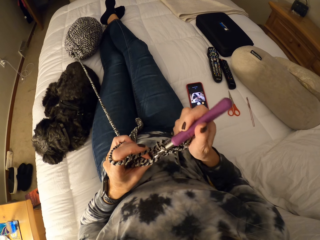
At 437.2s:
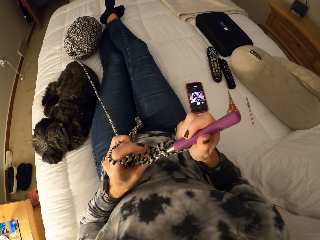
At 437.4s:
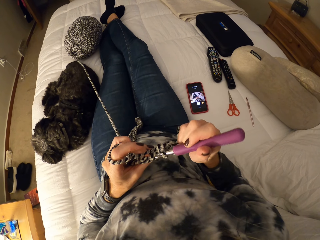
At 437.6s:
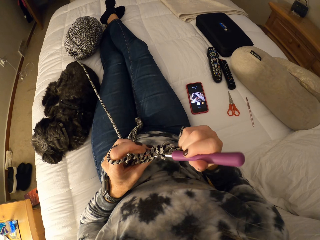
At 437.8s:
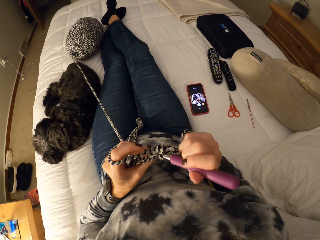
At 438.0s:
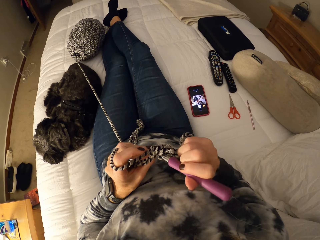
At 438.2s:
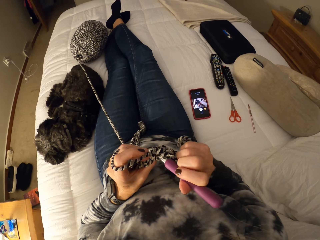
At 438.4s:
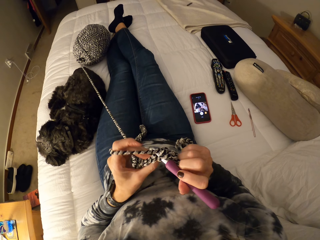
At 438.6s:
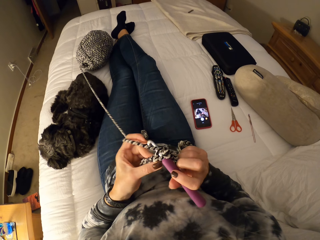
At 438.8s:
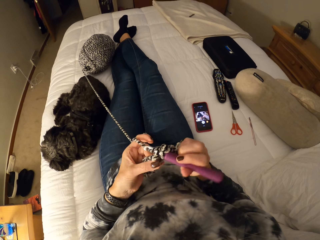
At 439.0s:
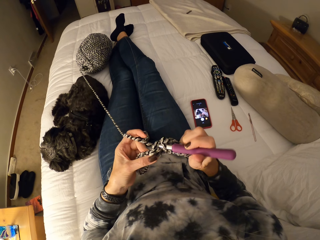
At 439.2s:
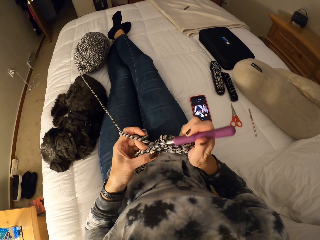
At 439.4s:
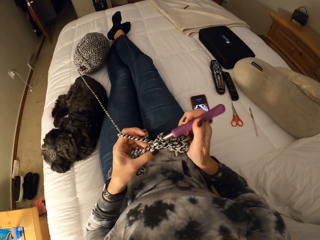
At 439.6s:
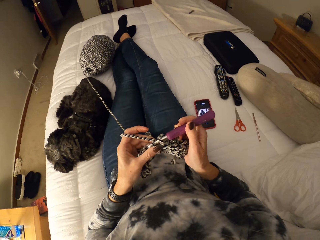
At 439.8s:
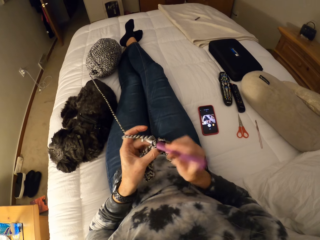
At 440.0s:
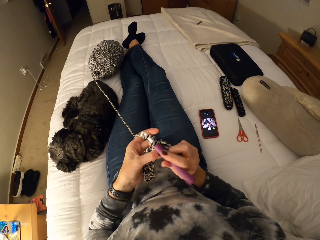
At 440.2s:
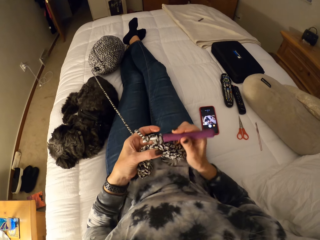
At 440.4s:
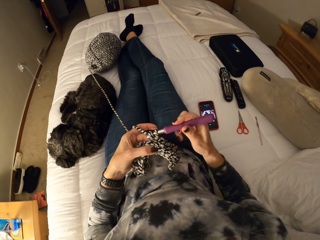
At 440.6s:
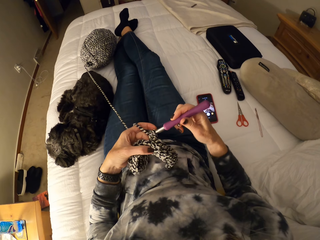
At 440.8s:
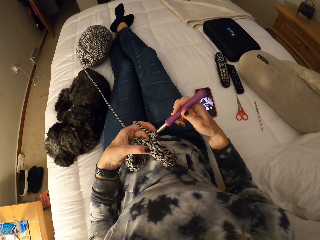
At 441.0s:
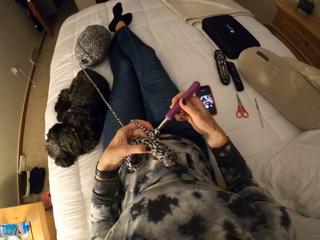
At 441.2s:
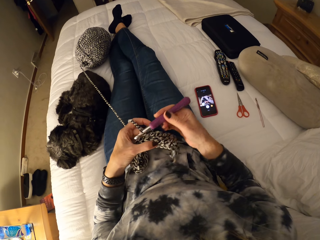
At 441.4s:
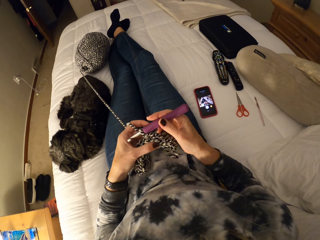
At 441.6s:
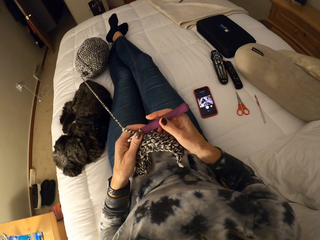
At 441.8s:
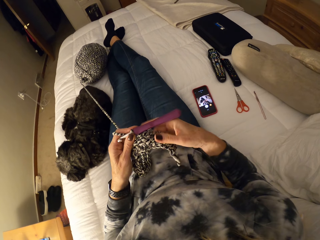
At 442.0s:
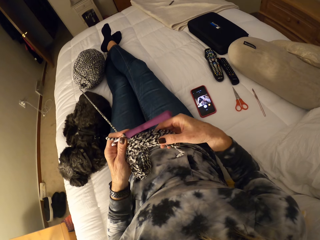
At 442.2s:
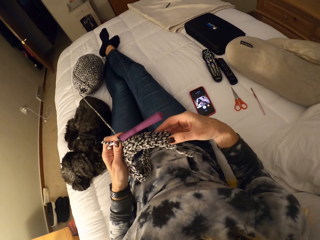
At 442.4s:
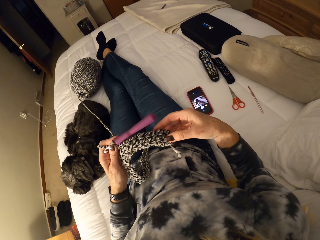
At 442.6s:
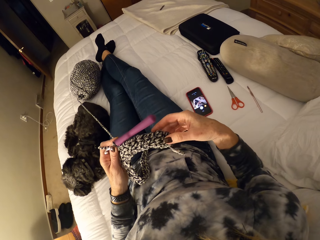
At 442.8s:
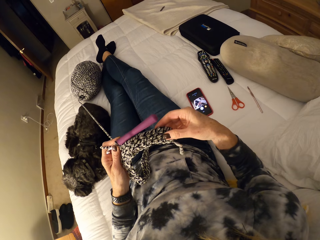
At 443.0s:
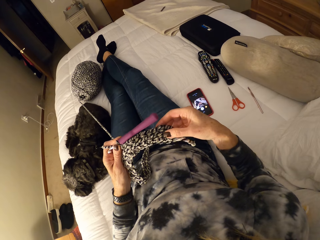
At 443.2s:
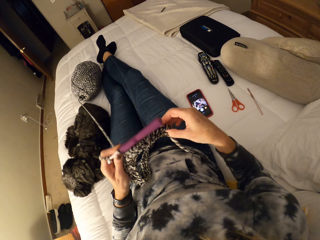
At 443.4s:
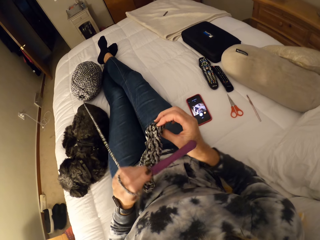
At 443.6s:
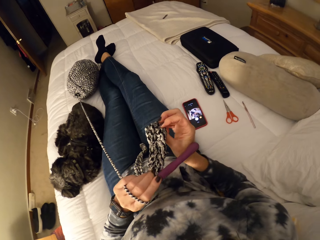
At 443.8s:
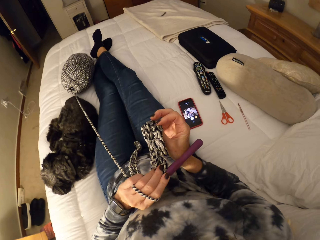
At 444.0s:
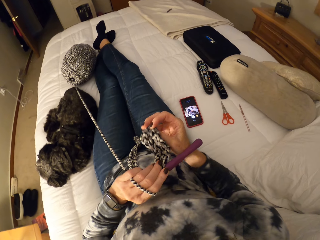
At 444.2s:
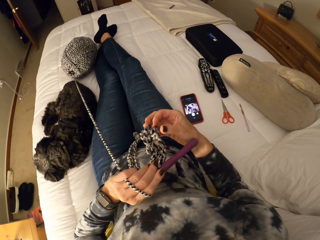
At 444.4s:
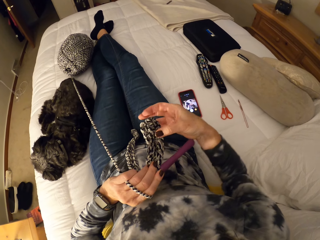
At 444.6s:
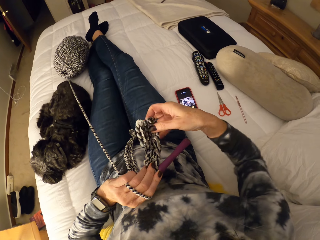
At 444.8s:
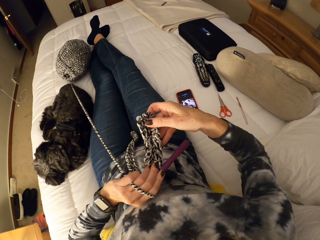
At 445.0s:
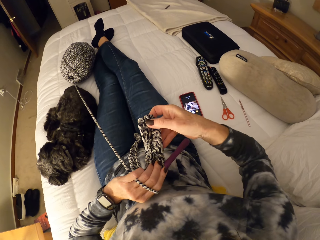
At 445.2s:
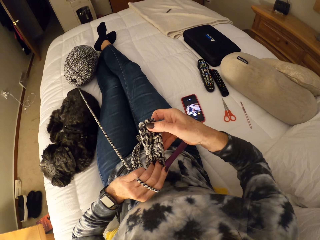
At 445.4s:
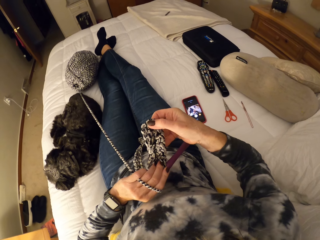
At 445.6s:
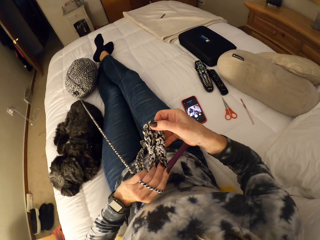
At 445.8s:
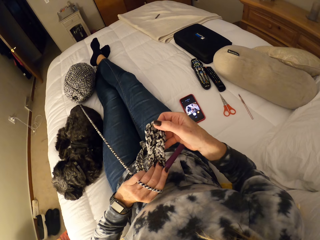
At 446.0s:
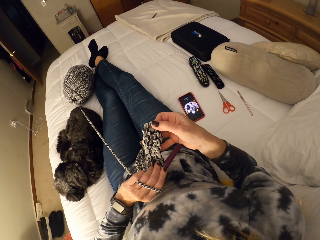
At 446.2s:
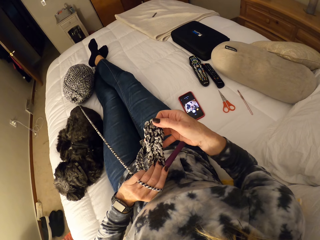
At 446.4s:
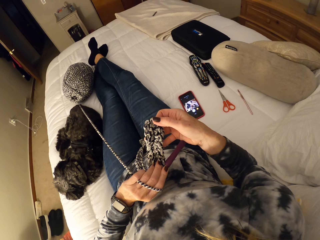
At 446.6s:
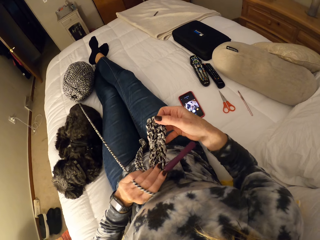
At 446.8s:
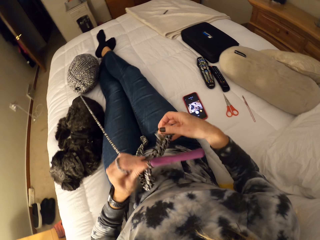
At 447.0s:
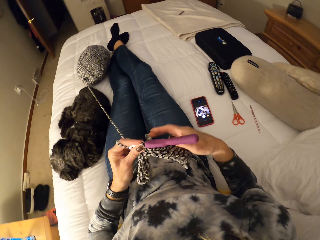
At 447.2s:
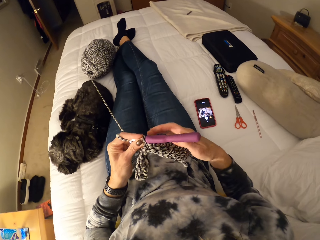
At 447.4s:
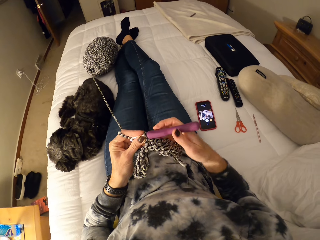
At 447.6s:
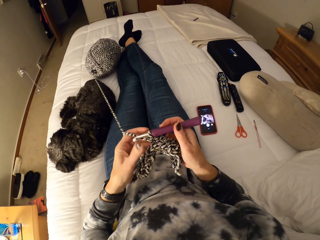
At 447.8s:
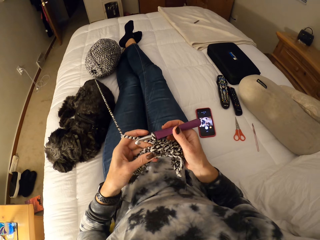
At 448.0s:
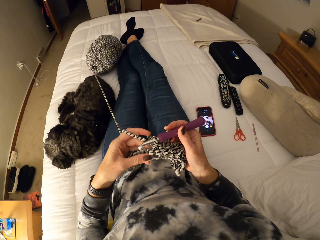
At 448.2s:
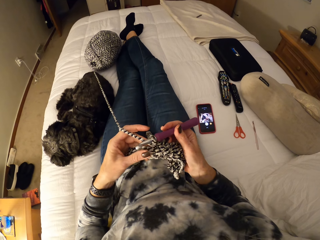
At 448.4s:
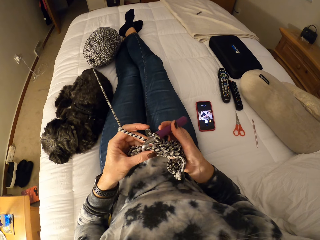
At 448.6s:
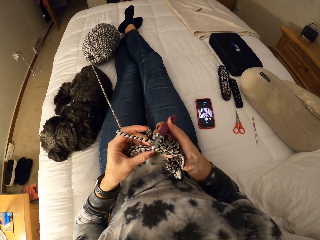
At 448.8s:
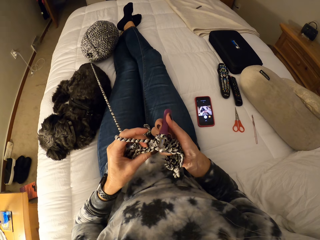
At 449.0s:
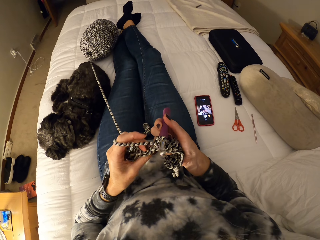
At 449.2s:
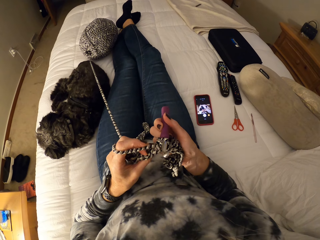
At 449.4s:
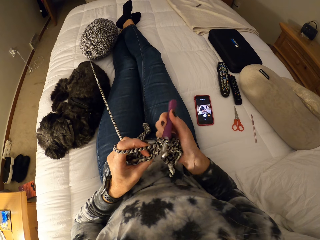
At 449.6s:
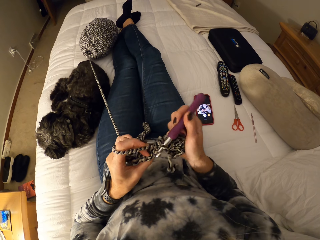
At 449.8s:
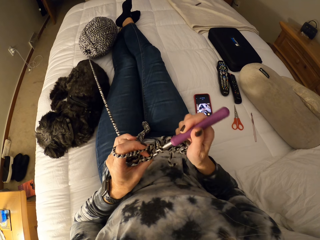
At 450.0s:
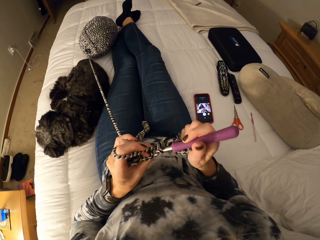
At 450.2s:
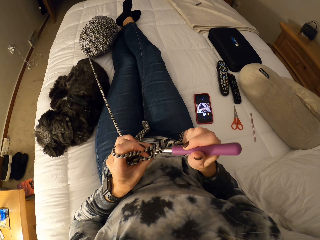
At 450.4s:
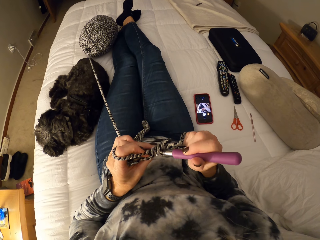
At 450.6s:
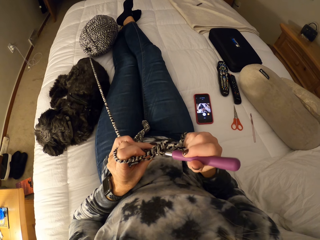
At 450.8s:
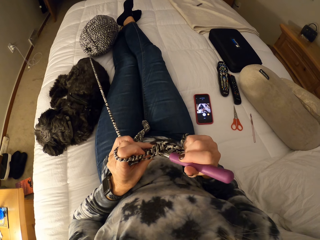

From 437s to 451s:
The camera wearer inspects the cloth. She adjusts the crochet with her hands. She holds the crochet hook. She crochets with the yarn. She stares at the cloth.

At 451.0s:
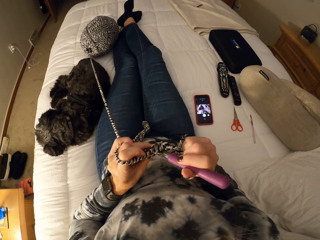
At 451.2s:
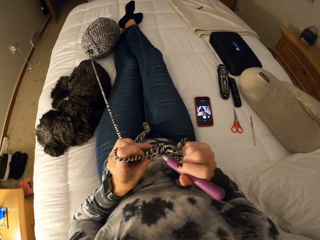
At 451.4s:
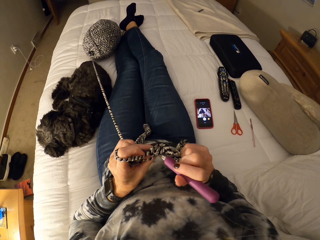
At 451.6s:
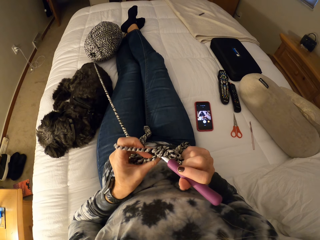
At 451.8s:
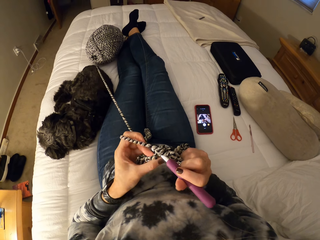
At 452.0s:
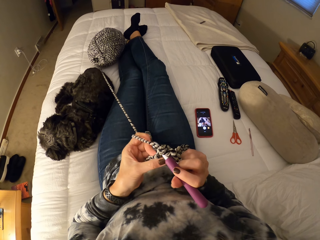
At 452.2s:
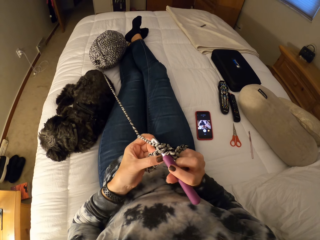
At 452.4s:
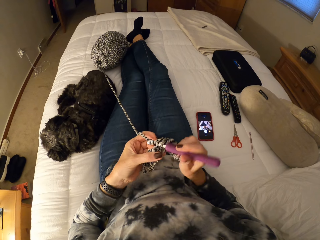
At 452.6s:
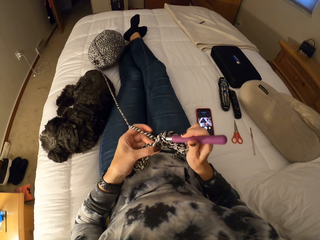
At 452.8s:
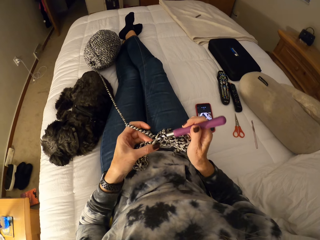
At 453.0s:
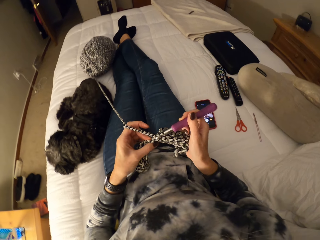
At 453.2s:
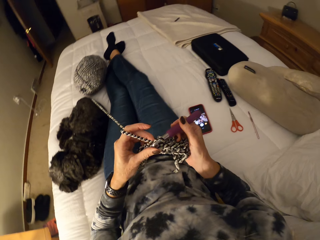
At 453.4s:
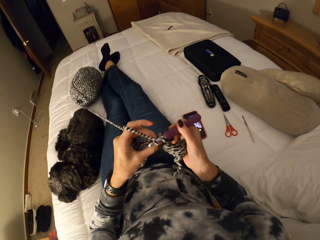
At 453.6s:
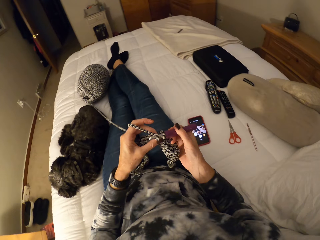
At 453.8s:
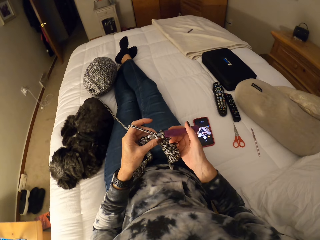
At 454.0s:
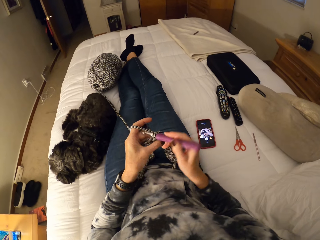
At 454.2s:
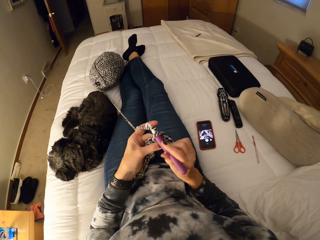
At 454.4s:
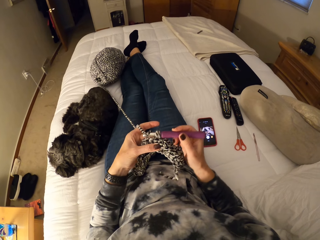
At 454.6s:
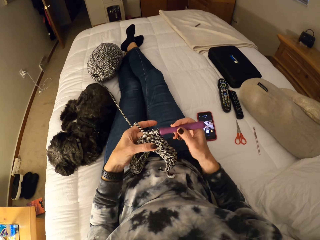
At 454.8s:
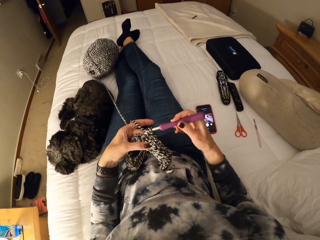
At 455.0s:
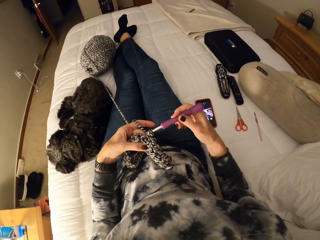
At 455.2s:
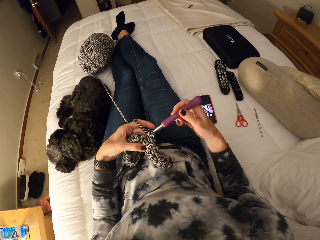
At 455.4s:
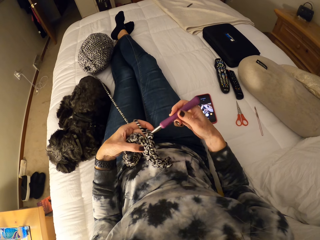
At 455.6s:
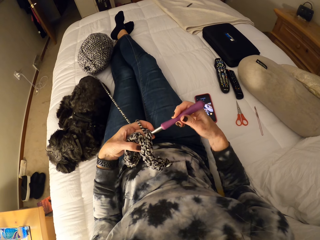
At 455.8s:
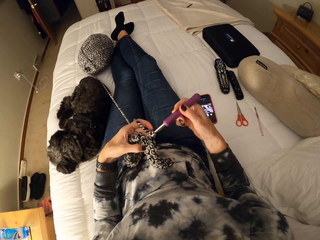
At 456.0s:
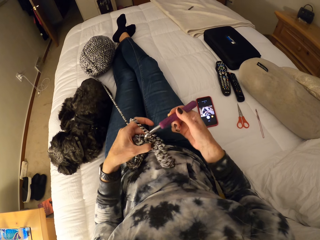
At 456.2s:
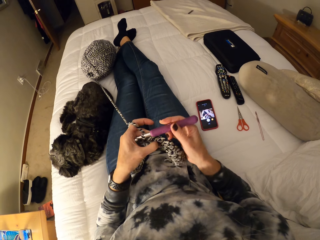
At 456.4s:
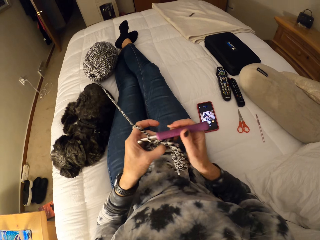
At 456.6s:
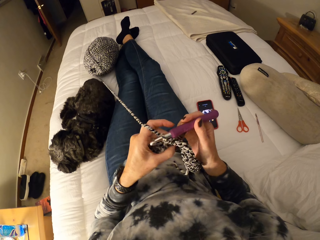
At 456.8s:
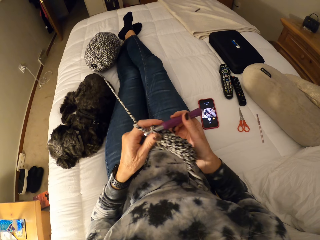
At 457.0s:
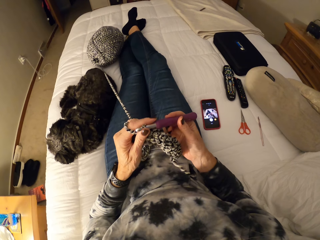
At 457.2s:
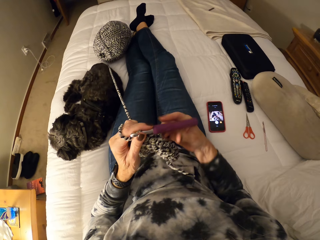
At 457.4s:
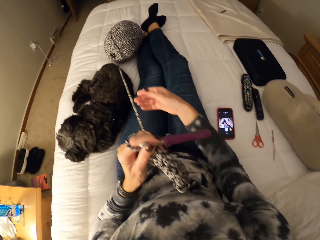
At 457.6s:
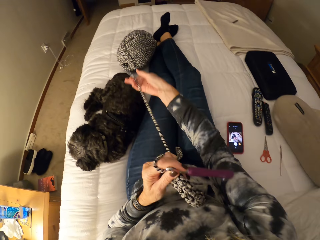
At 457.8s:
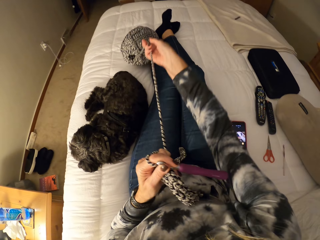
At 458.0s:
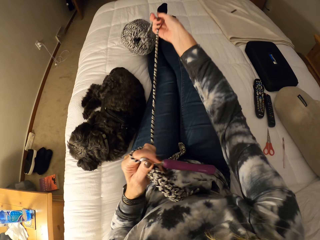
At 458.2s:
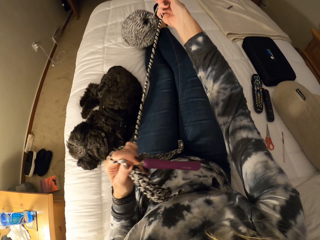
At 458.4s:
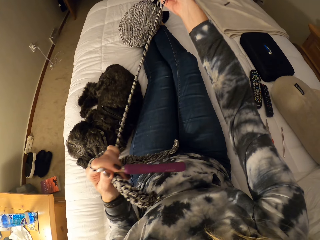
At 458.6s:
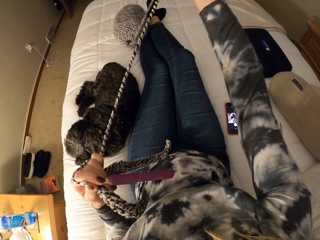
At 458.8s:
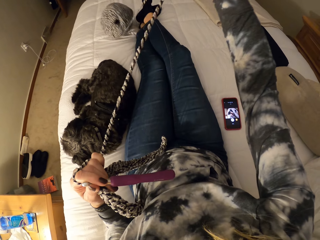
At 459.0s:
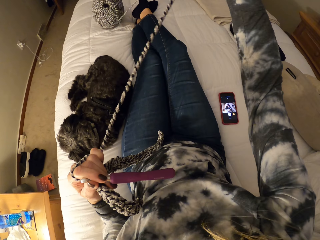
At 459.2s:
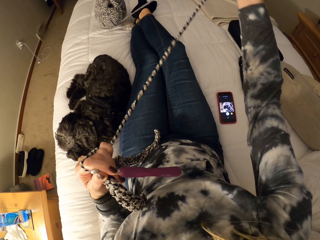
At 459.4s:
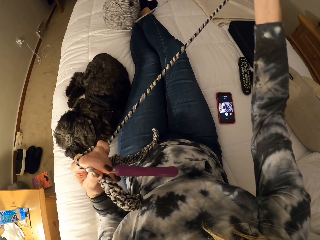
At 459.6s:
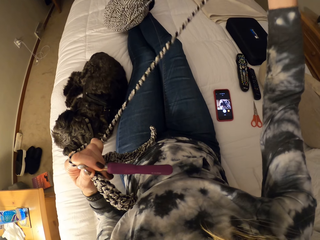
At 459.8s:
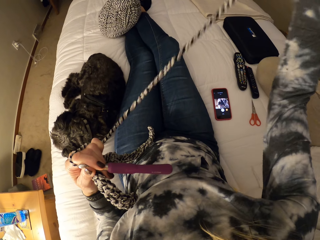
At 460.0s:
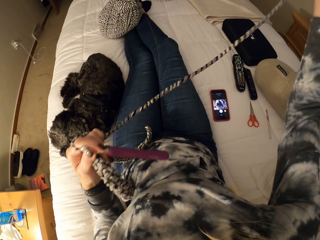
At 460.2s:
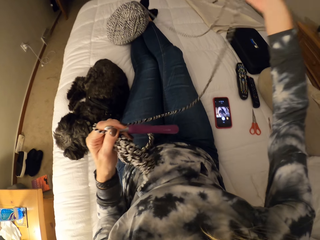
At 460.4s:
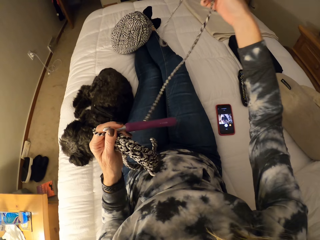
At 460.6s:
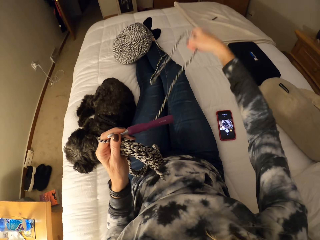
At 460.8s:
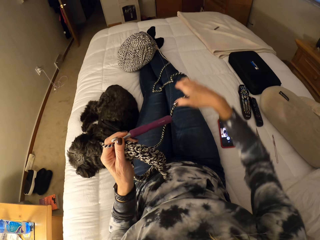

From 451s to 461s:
The camera wearer knits the cloth with the crochet hook. She holds the crochet hook. She adjusts the yarn with her left hand. She pulls the yarn.
